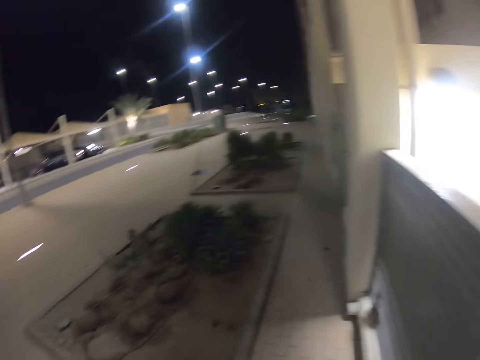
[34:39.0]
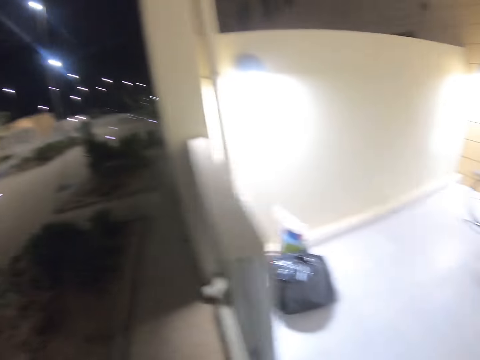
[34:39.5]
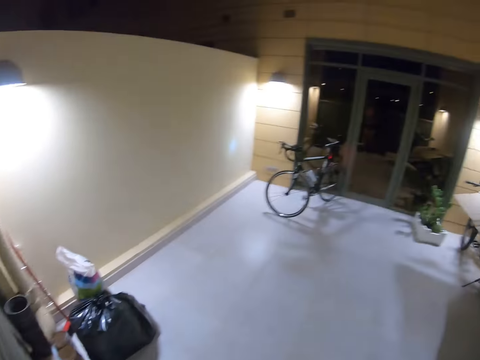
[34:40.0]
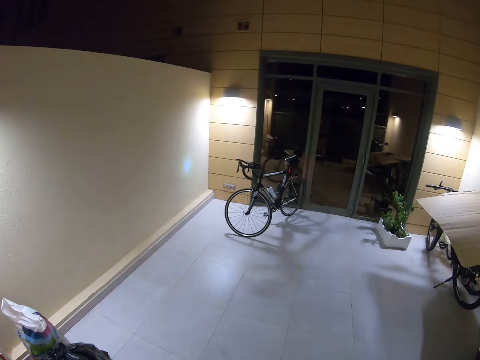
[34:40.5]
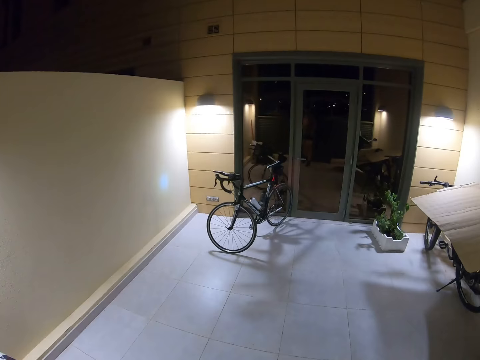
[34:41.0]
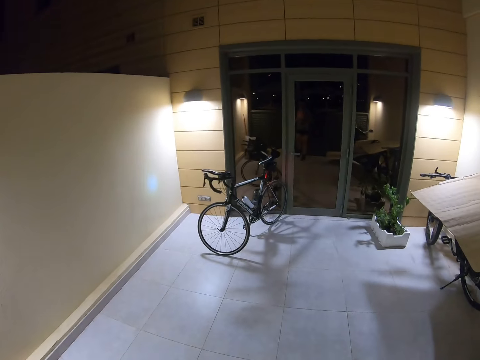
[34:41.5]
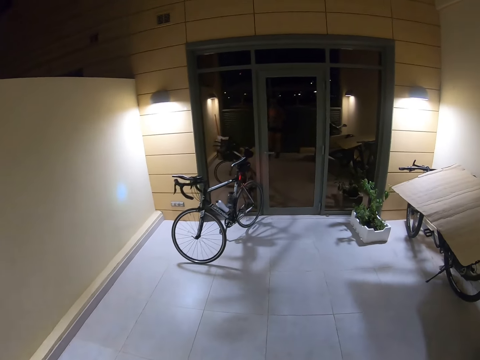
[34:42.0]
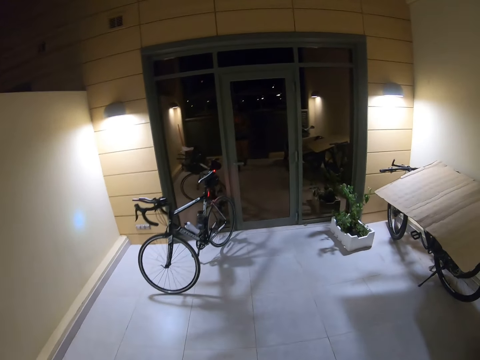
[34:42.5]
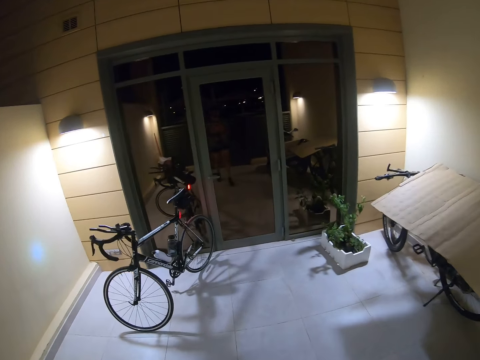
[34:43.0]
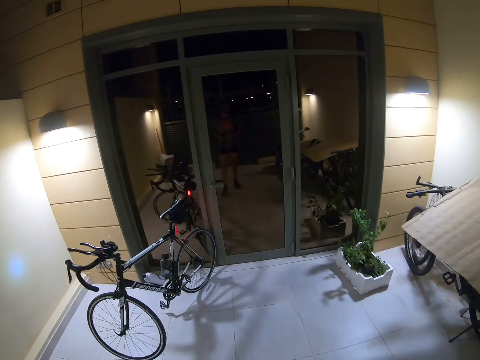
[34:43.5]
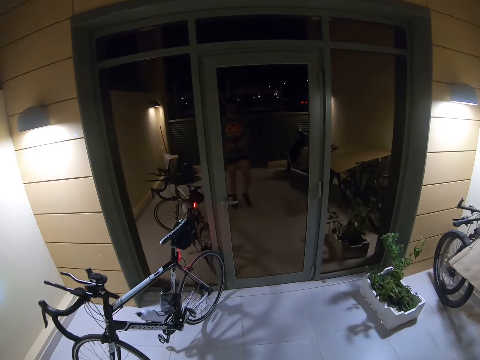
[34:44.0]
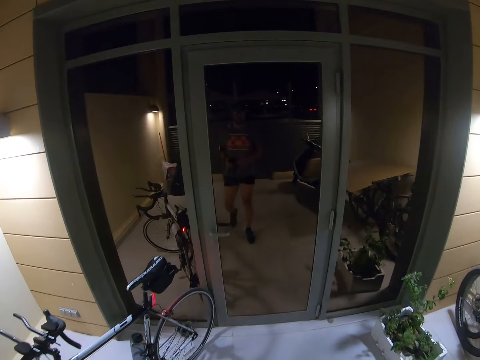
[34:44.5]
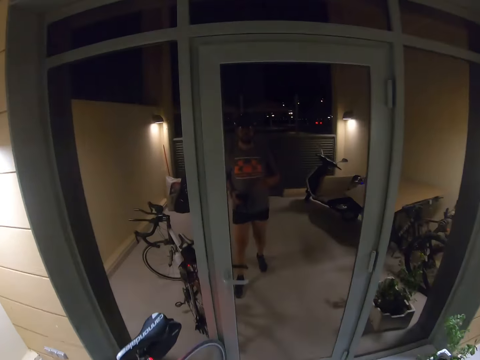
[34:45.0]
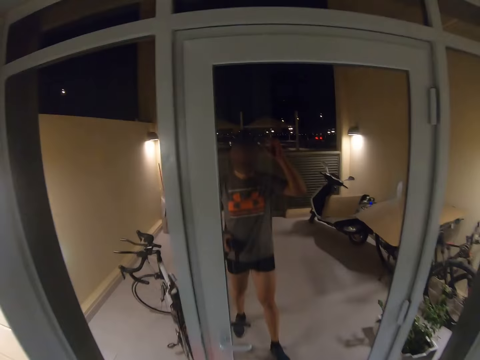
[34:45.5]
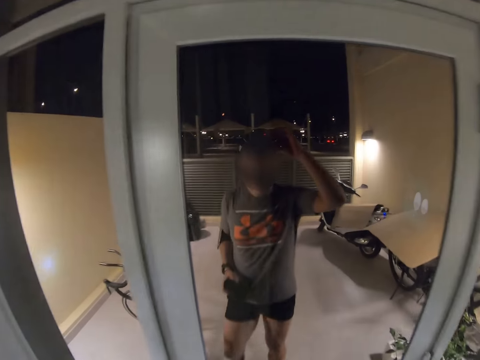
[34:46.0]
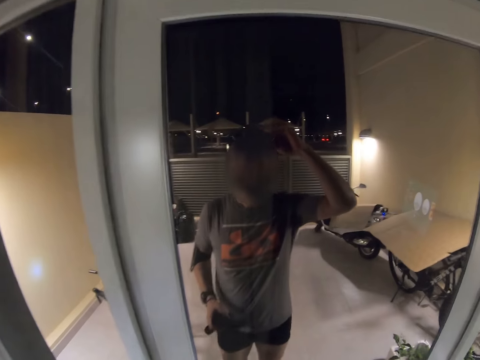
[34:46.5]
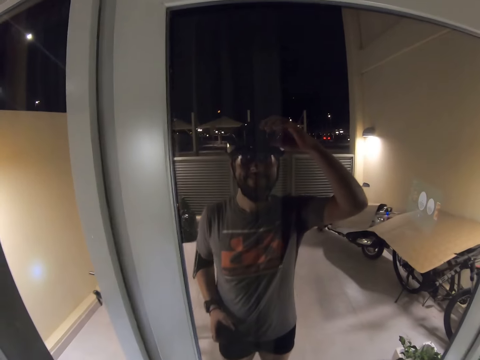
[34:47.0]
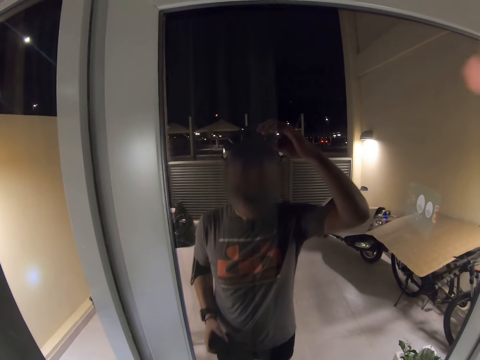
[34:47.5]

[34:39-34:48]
The camera wearer turns around. They close the gate. They walk in the compound on the tiled walkway. They look at themselves on the glass door. They adjust the camera. They touch the camera. They stop.
